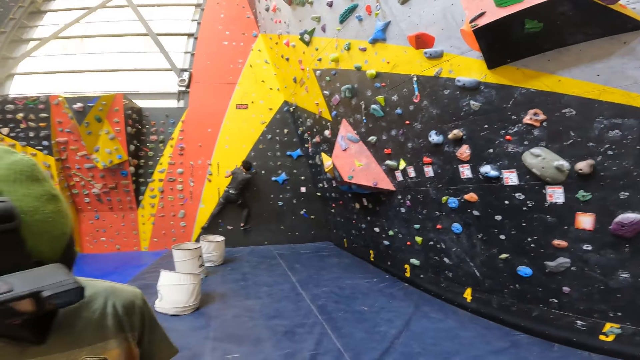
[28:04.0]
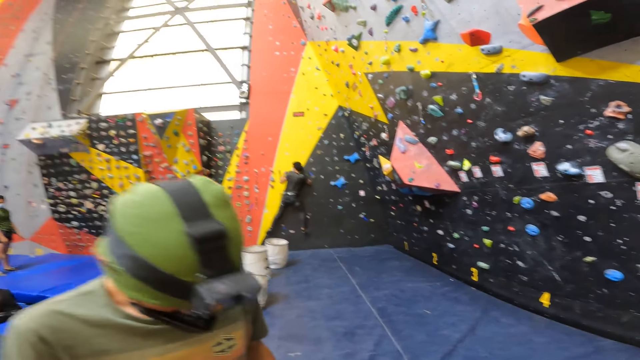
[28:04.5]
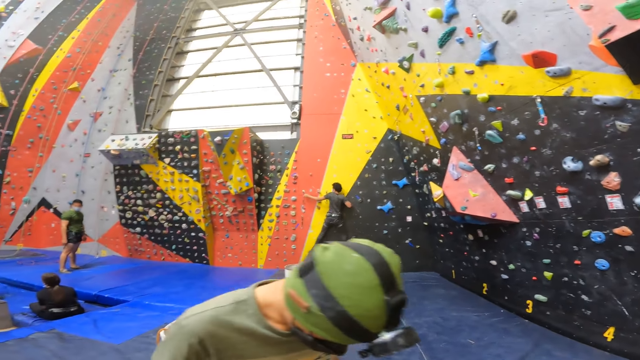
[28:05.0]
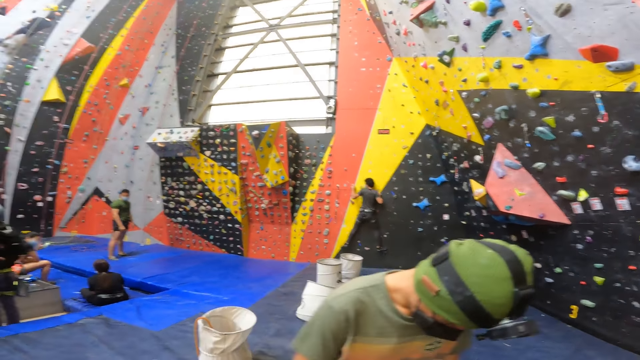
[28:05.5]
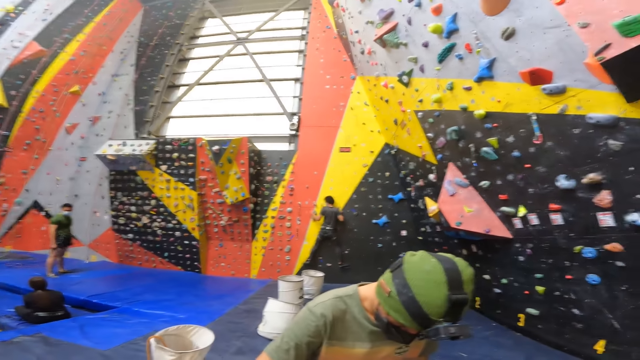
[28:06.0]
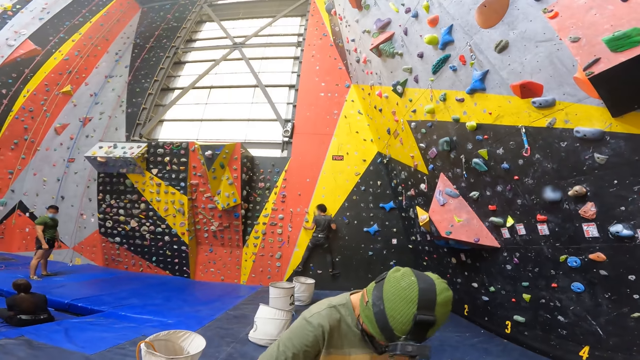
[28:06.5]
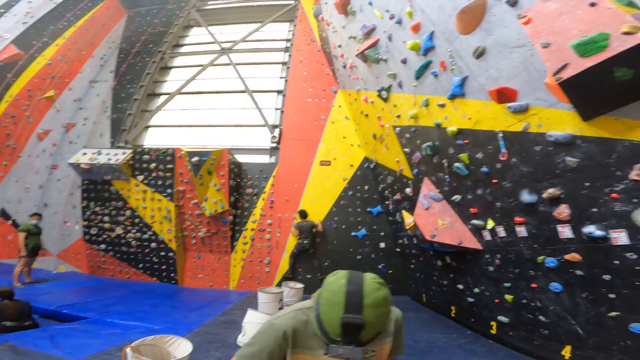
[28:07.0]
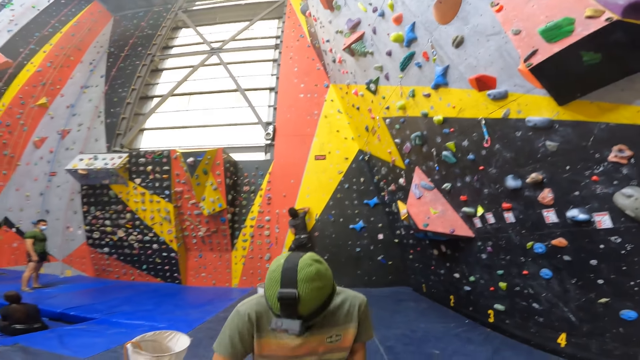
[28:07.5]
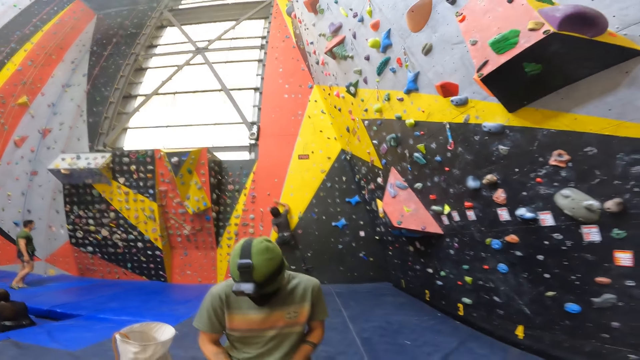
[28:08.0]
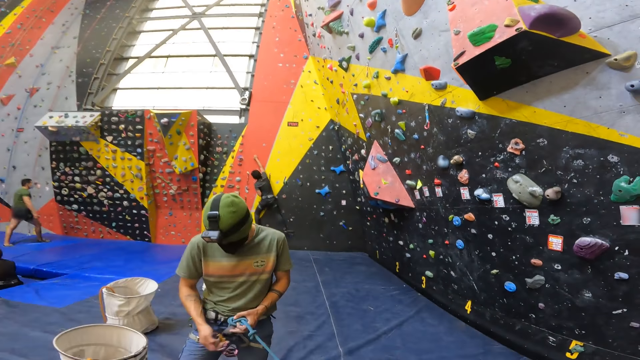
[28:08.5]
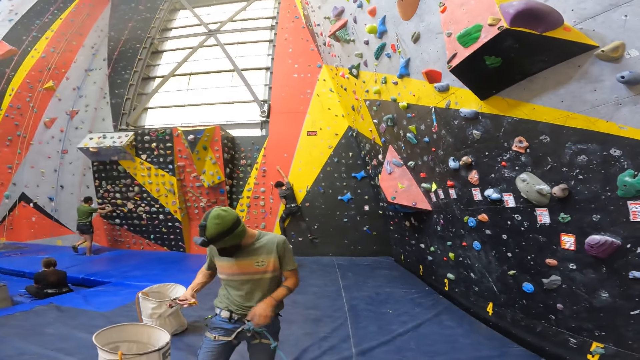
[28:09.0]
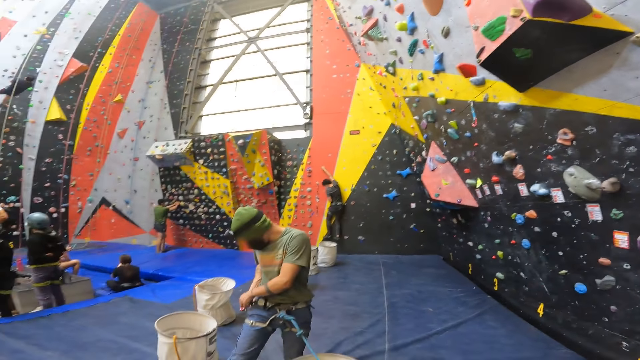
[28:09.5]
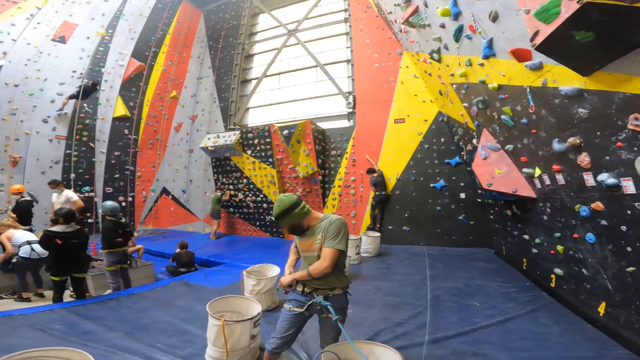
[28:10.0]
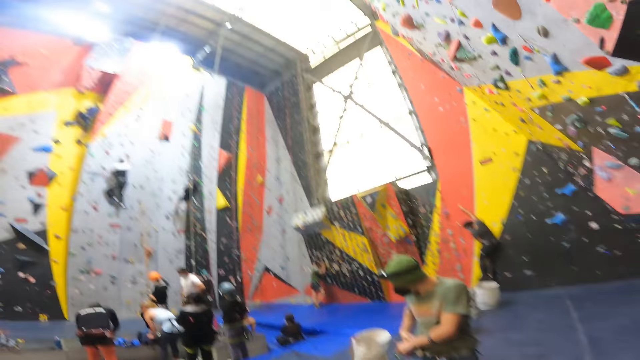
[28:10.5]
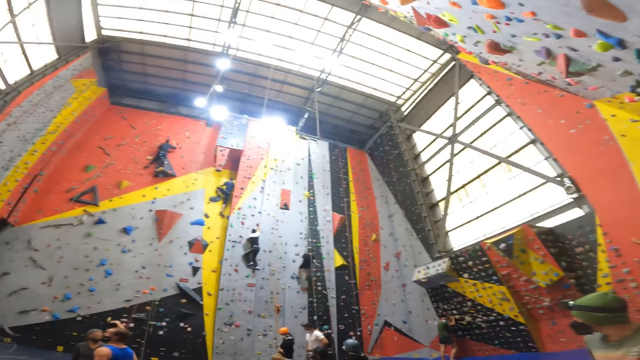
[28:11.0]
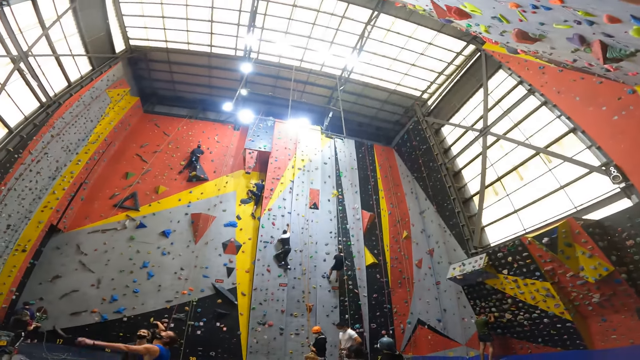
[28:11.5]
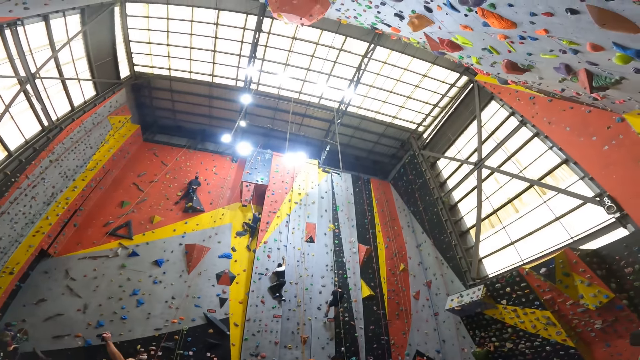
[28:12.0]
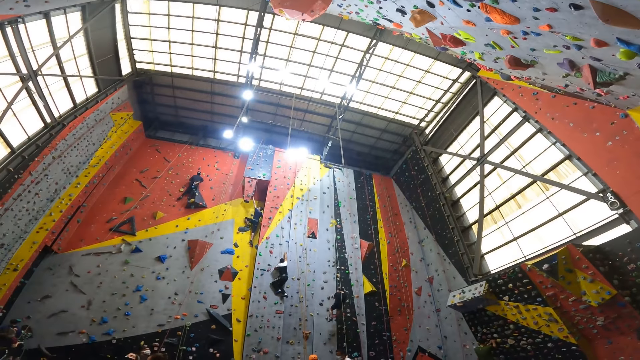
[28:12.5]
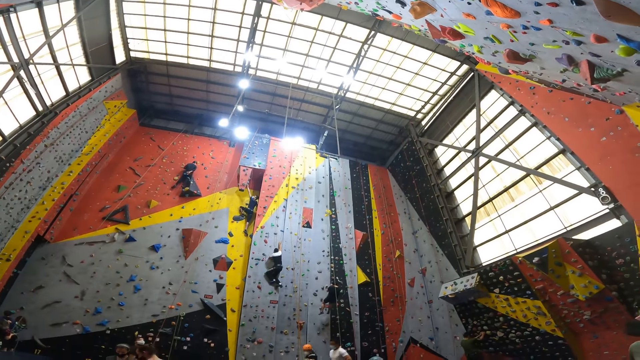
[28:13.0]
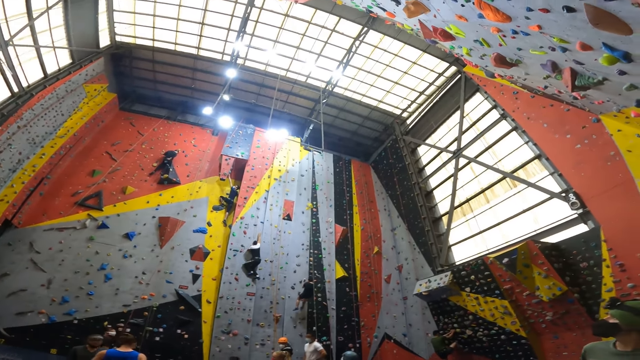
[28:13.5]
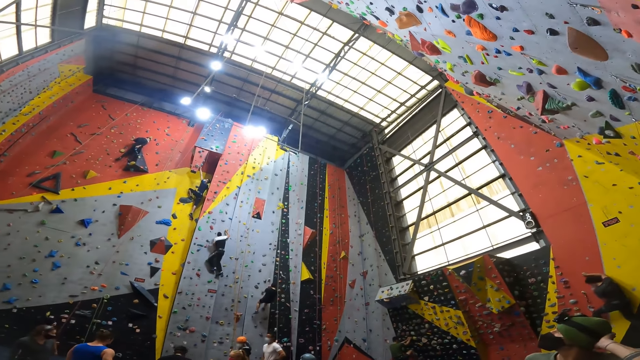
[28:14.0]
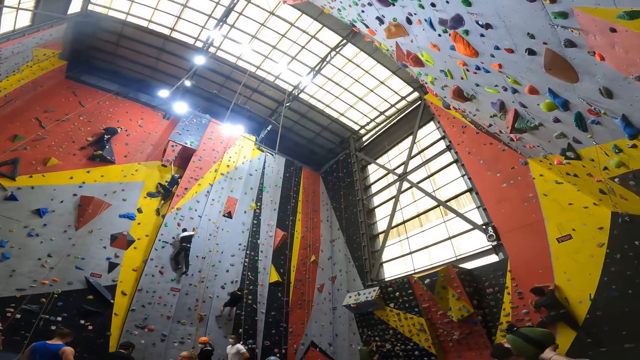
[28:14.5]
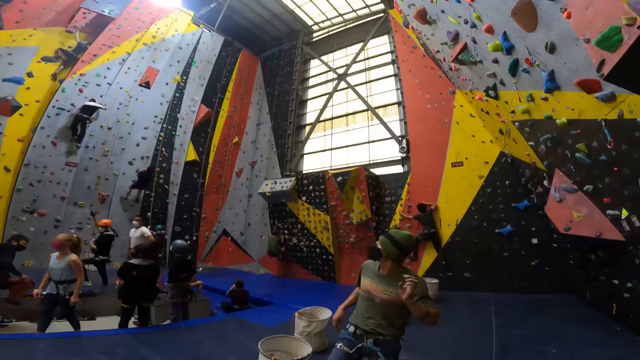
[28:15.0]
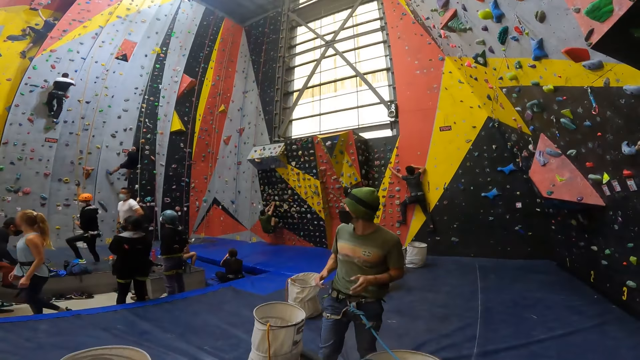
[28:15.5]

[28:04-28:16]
The camera wearer looks at a man. They look around.

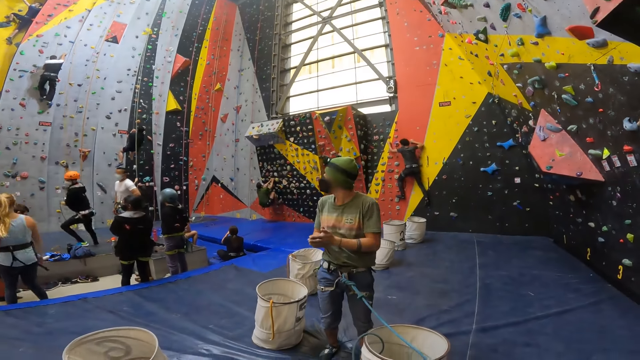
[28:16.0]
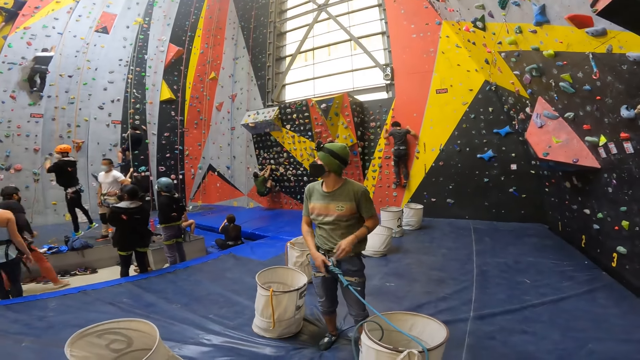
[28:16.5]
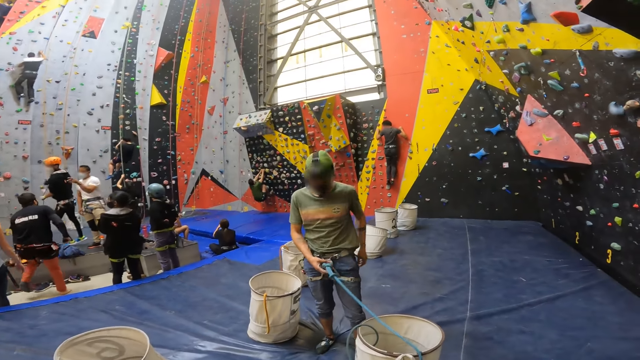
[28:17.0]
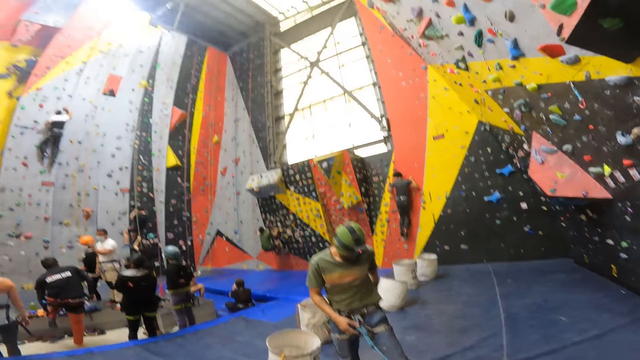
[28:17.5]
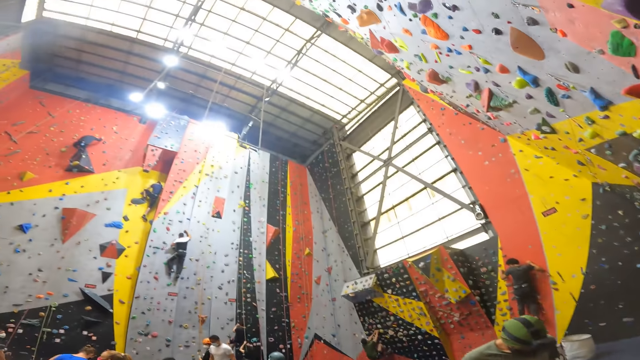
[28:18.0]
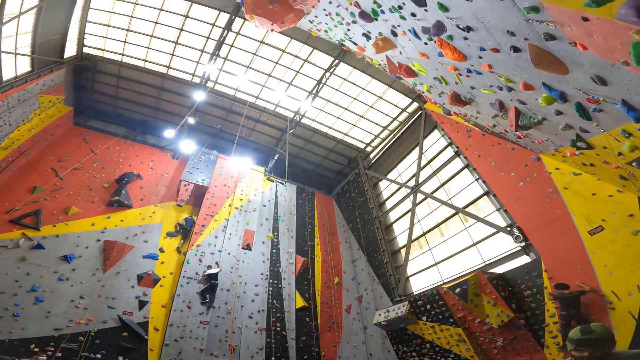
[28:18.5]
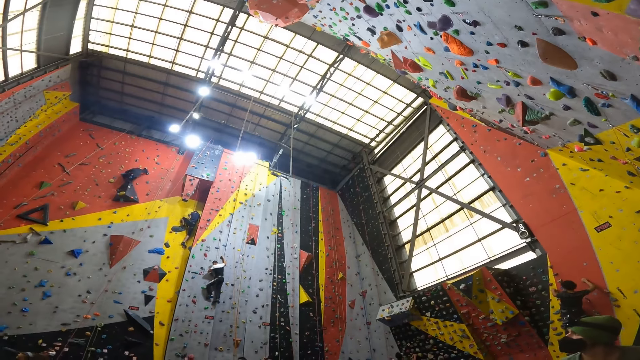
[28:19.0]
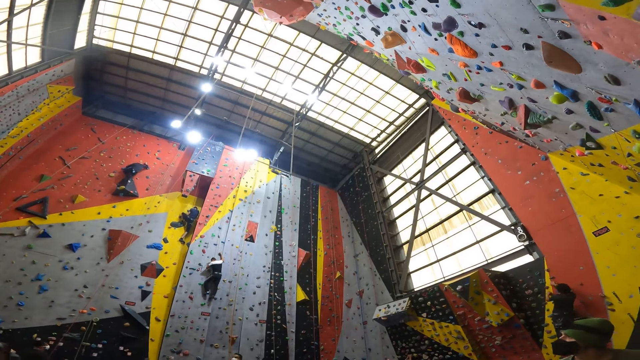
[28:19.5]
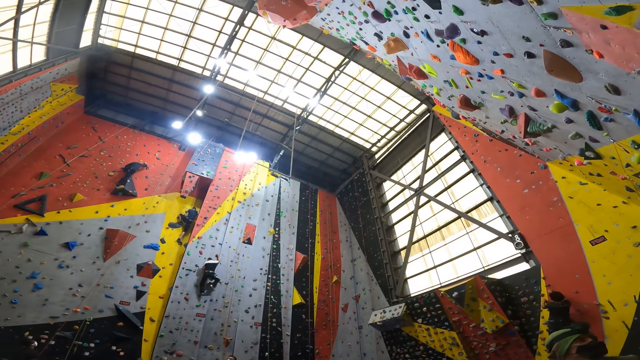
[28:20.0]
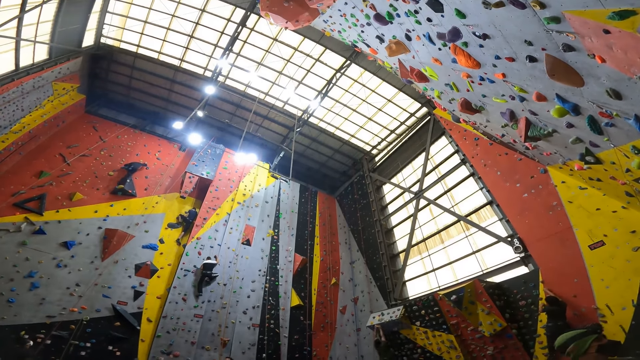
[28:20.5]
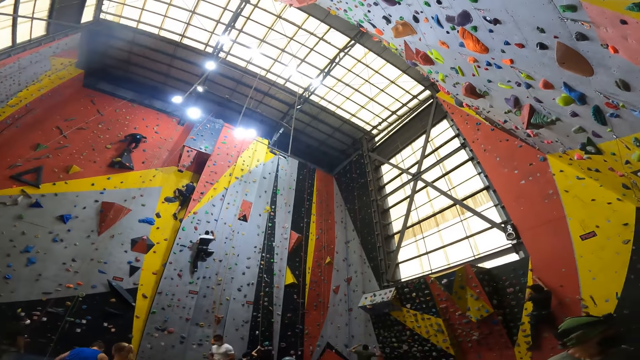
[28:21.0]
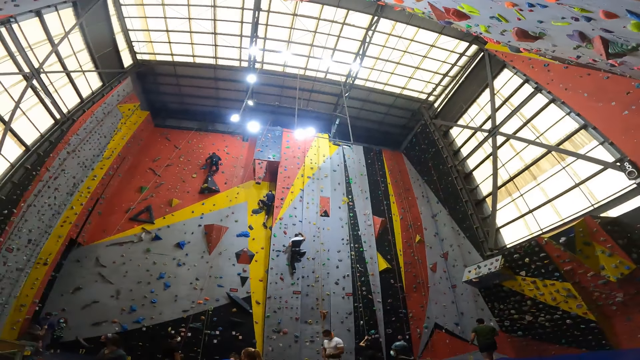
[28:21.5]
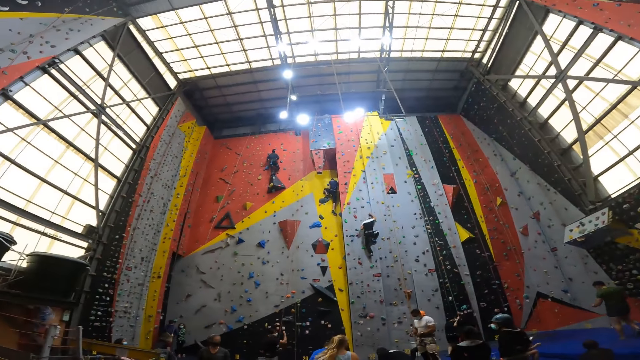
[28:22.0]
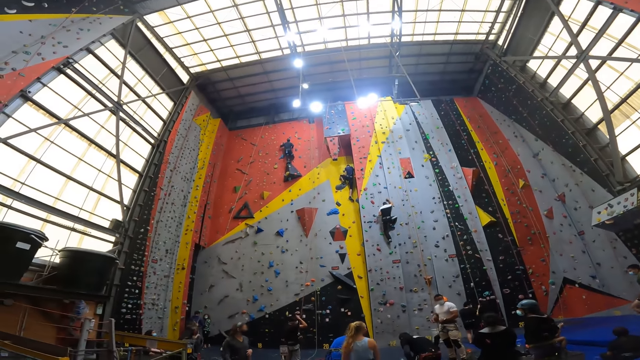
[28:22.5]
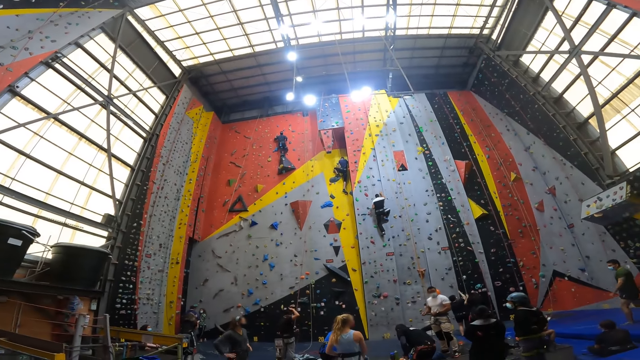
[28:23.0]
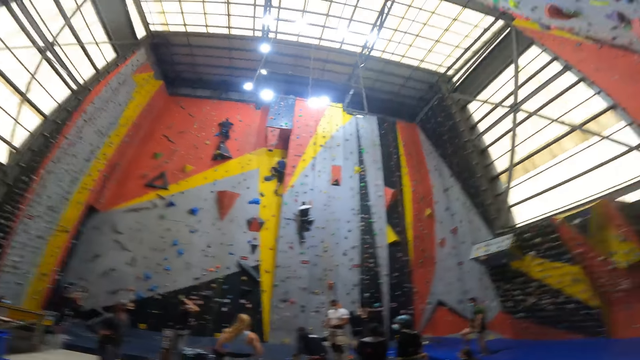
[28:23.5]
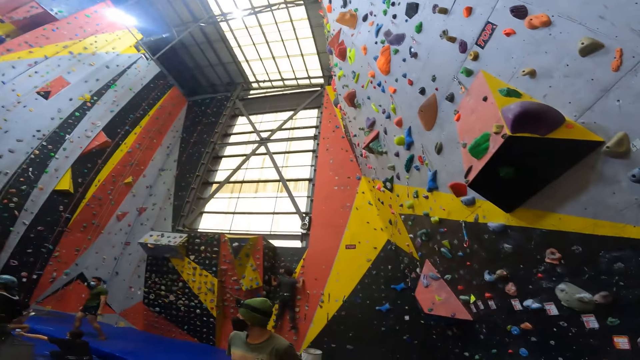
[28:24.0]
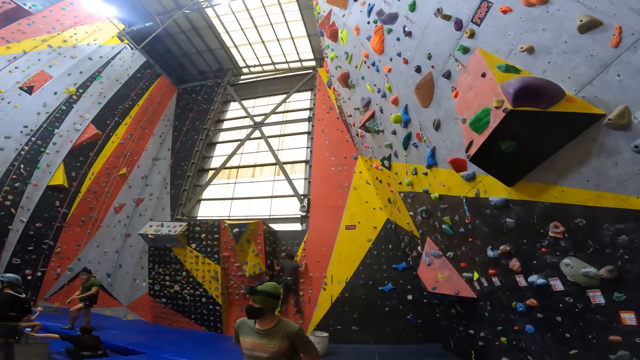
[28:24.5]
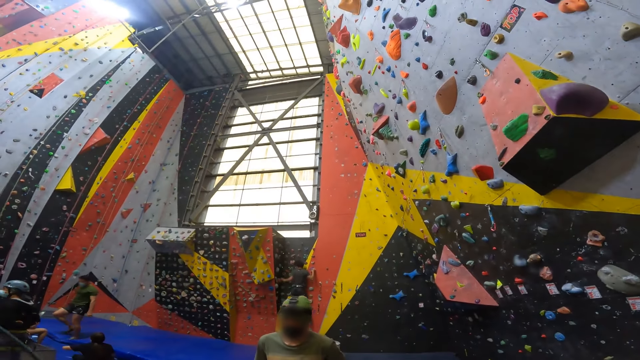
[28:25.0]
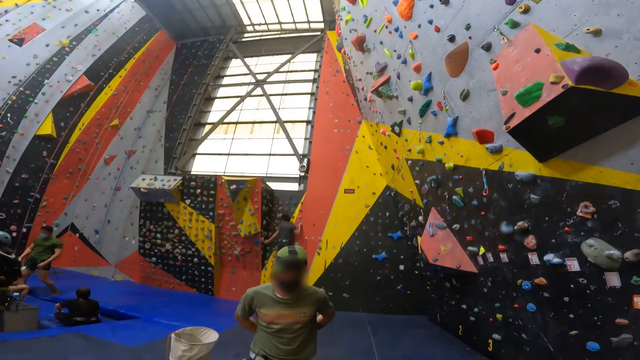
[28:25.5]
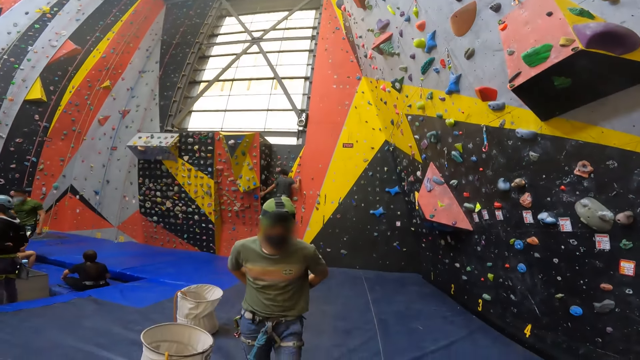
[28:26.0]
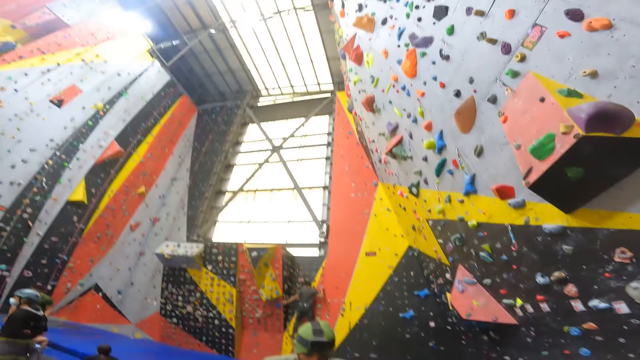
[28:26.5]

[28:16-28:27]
The camera wearer looks at the climbing walls.
